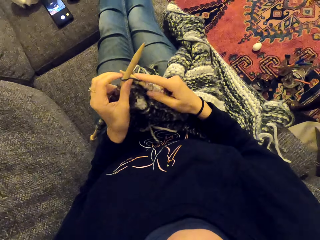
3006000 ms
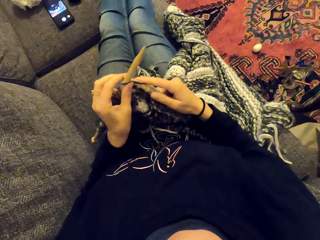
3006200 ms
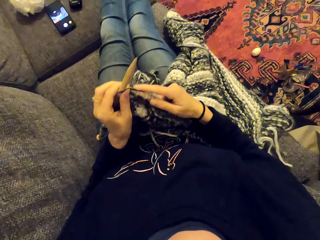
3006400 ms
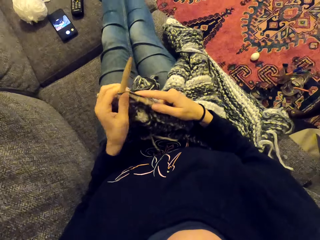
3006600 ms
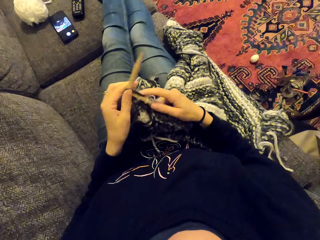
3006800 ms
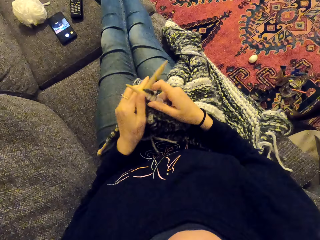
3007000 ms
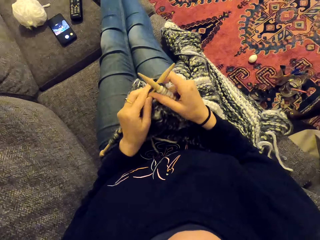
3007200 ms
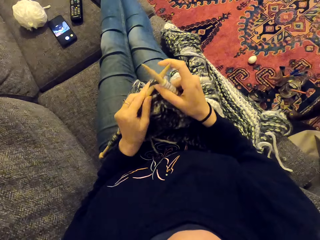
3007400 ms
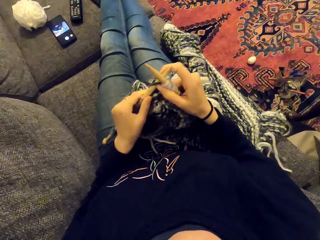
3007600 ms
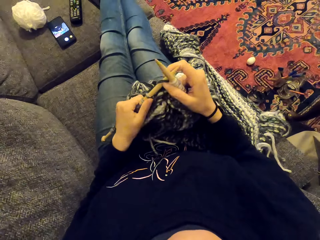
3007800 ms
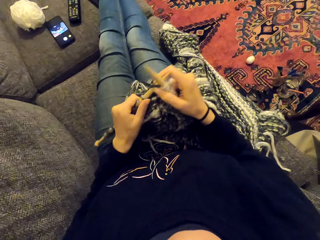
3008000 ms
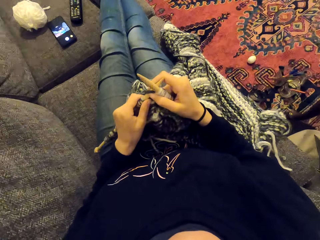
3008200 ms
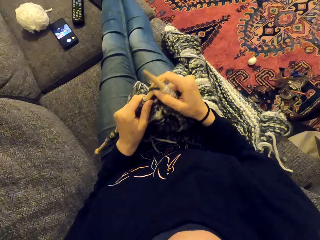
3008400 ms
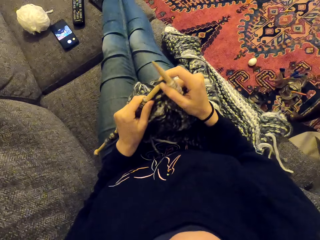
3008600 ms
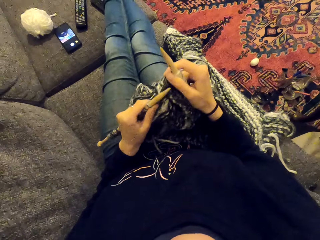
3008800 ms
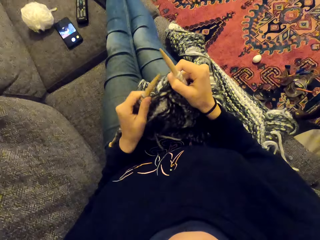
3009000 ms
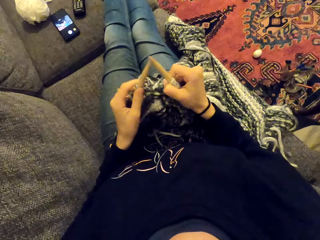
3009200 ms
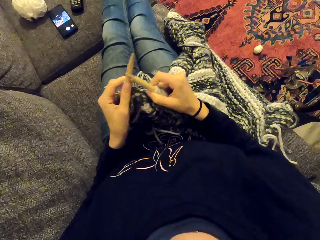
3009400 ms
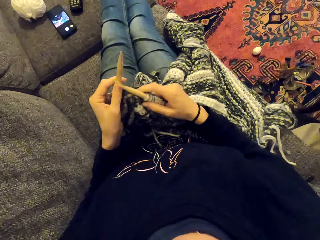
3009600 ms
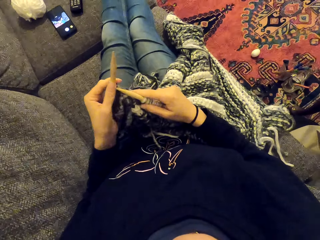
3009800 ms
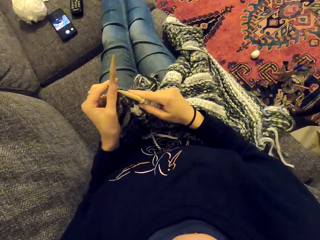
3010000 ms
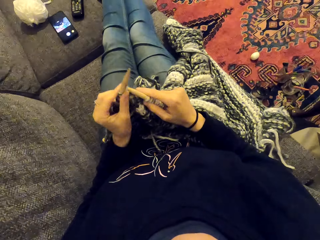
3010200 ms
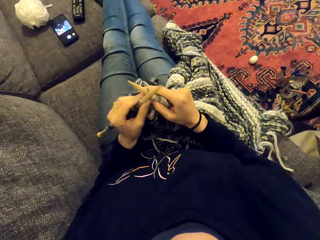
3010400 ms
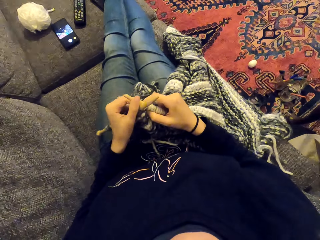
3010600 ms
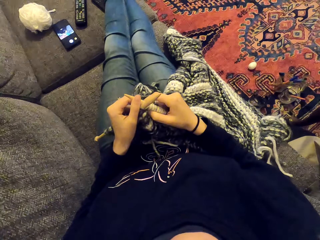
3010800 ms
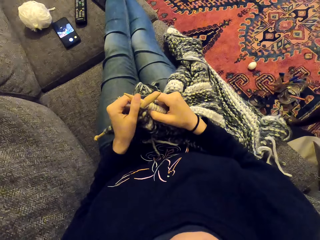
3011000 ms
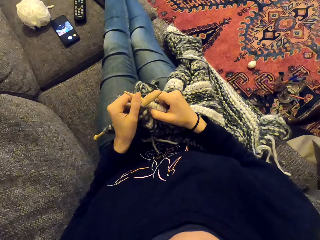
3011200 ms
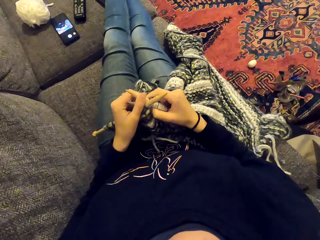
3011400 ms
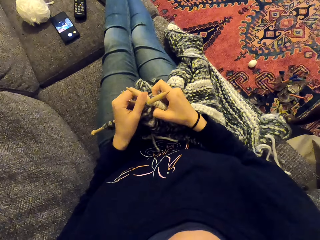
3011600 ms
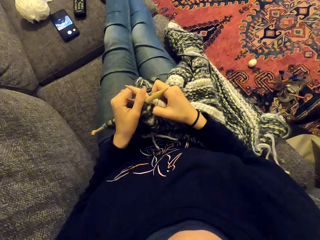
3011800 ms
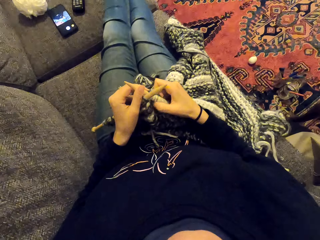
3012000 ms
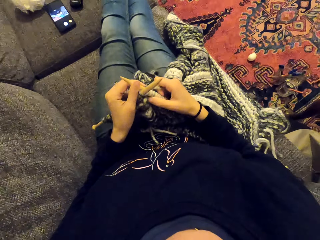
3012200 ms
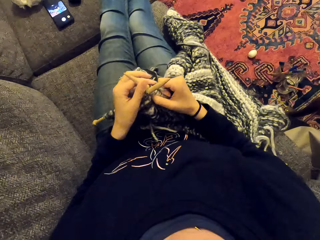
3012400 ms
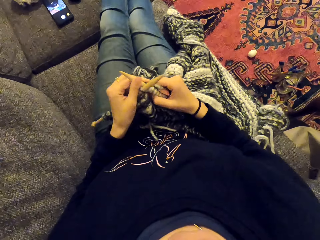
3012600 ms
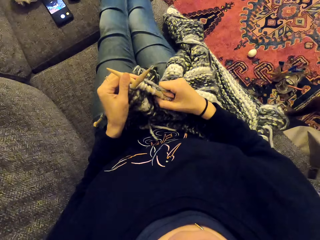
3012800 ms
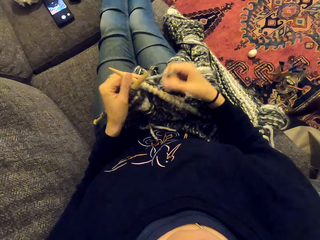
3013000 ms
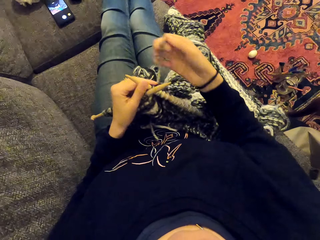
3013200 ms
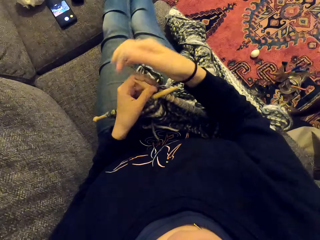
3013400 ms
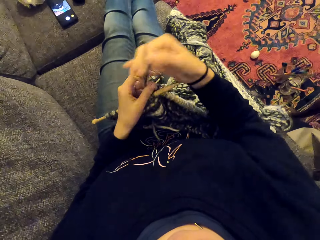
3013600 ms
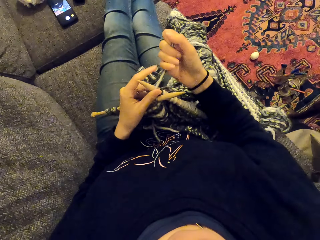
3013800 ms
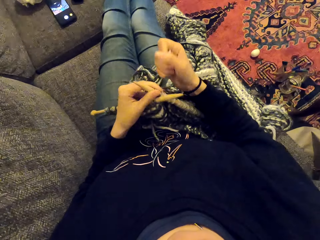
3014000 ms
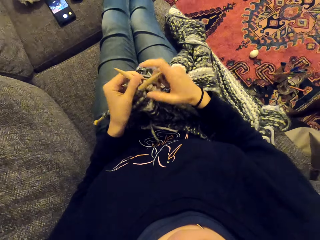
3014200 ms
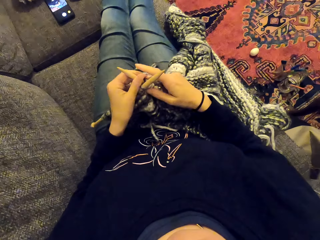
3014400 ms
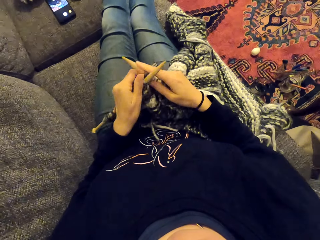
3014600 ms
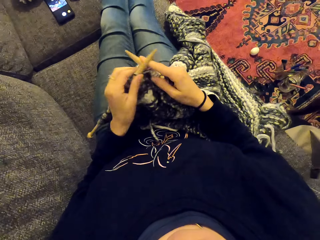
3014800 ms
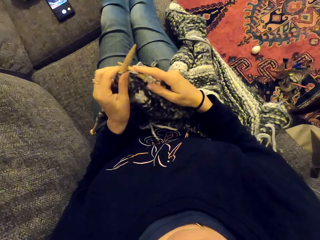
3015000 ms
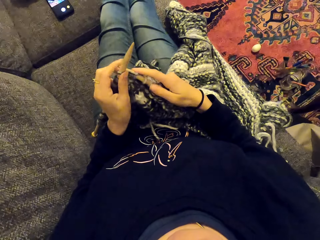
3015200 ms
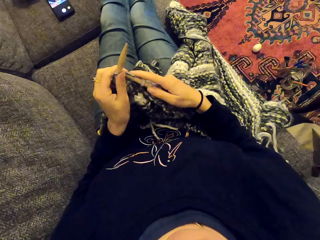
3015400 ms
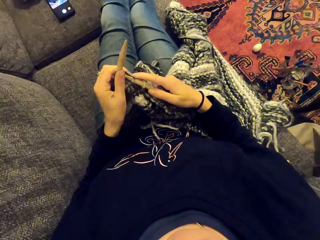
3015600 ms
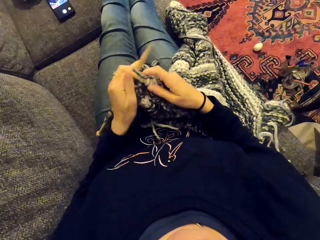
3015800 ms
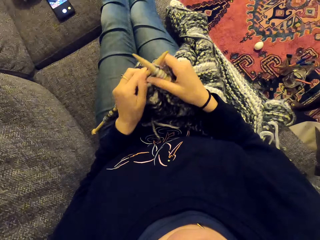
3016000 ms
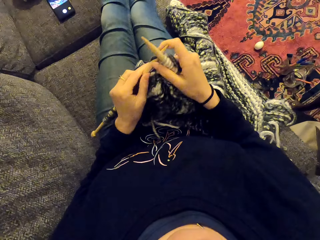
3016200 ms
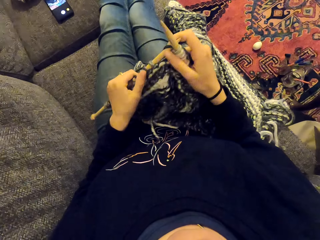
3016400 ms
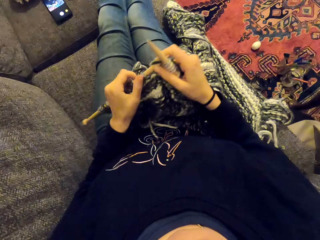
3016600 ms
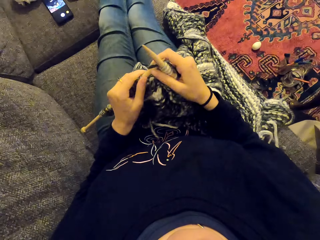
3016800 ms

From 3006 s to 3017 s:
The camera wearer sews the piece of cloth. They knit the fabric.

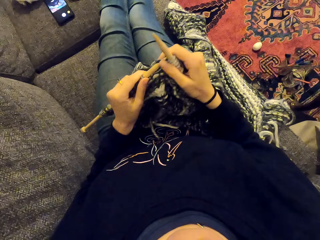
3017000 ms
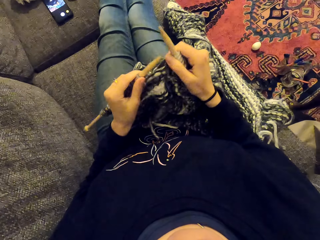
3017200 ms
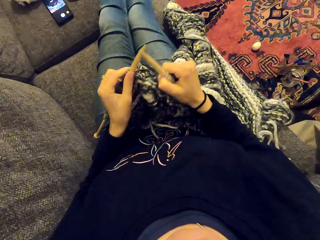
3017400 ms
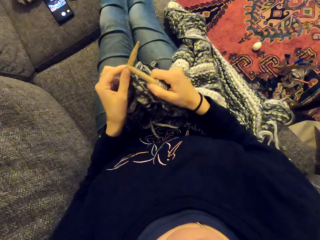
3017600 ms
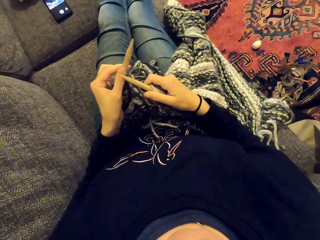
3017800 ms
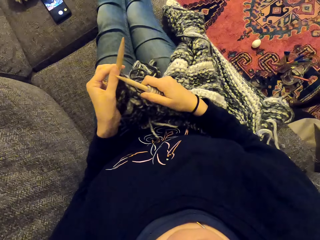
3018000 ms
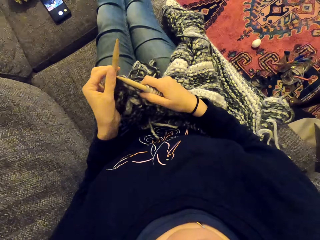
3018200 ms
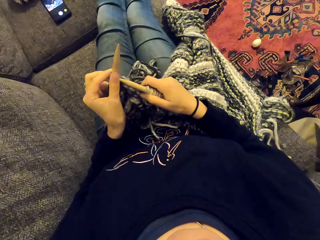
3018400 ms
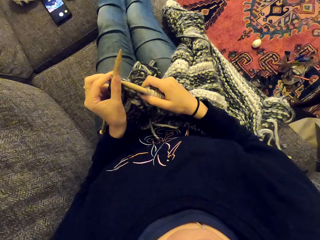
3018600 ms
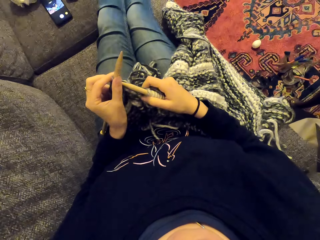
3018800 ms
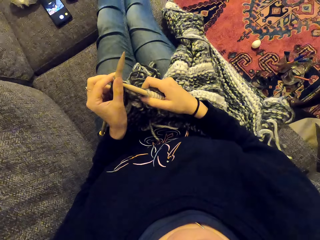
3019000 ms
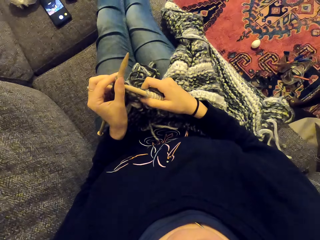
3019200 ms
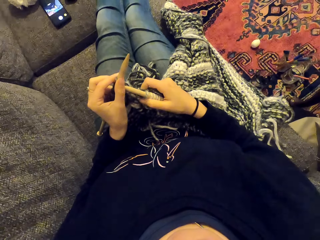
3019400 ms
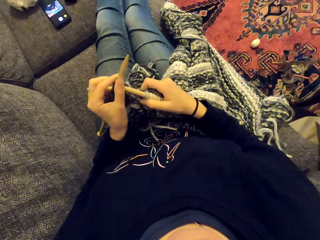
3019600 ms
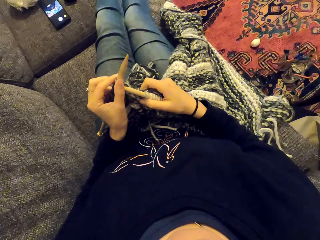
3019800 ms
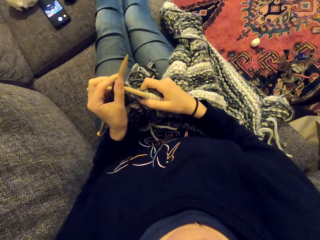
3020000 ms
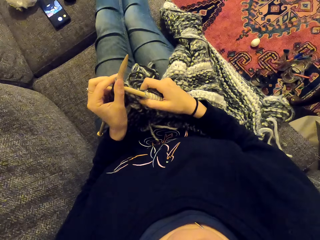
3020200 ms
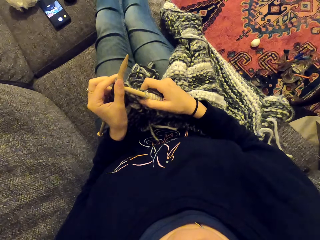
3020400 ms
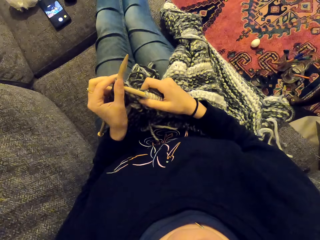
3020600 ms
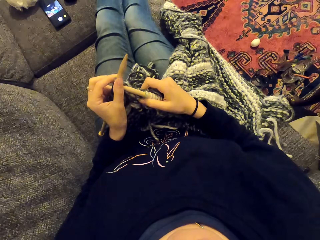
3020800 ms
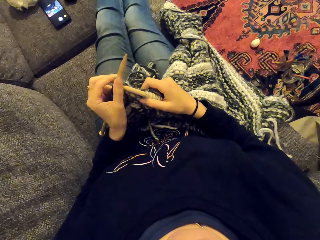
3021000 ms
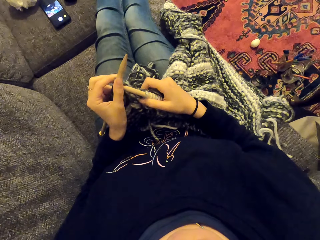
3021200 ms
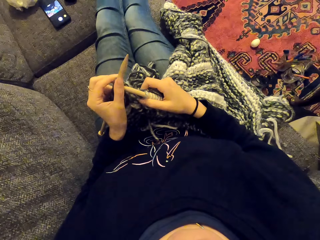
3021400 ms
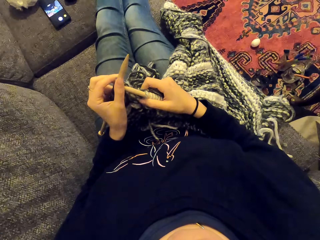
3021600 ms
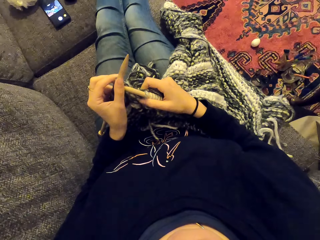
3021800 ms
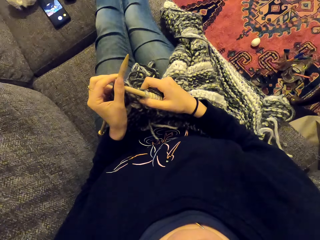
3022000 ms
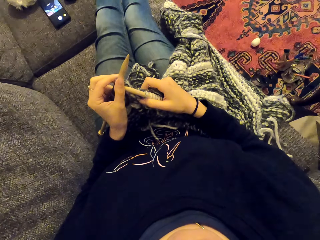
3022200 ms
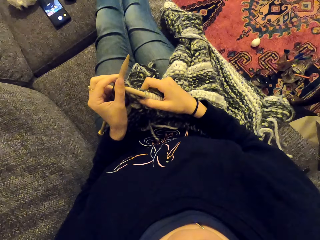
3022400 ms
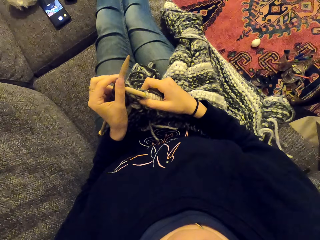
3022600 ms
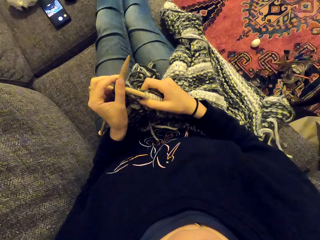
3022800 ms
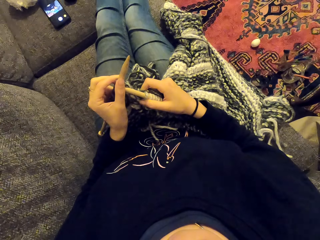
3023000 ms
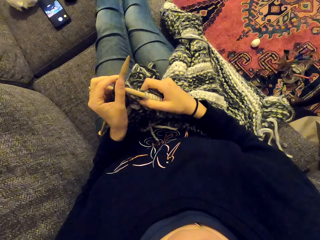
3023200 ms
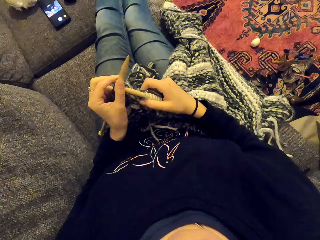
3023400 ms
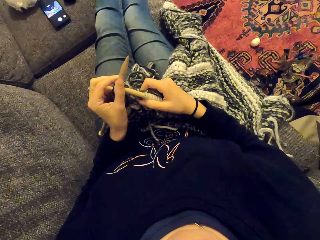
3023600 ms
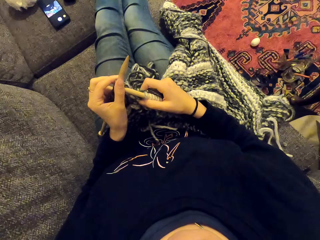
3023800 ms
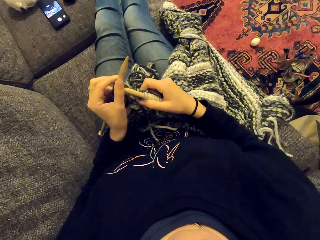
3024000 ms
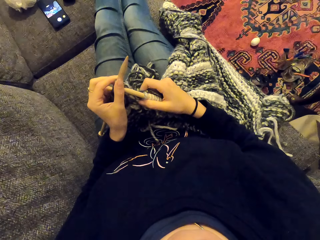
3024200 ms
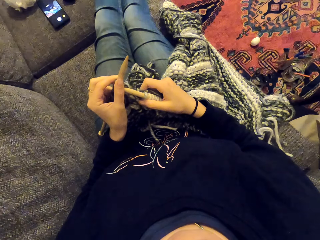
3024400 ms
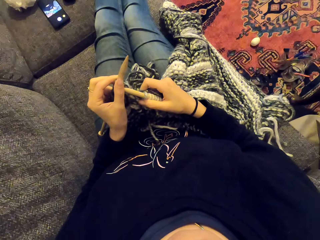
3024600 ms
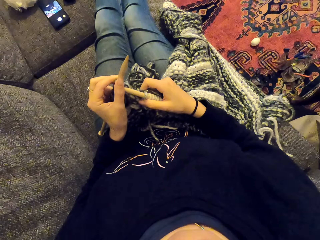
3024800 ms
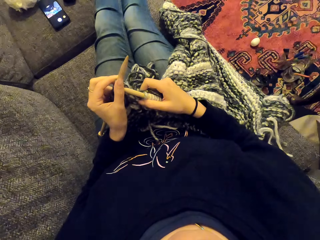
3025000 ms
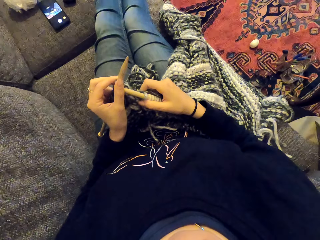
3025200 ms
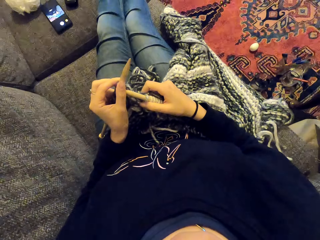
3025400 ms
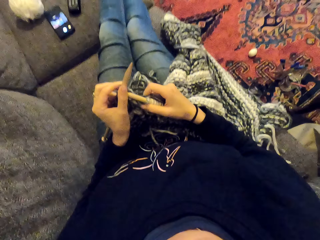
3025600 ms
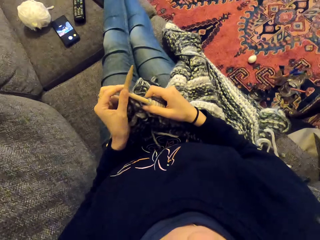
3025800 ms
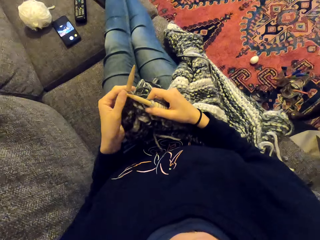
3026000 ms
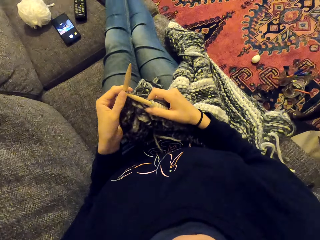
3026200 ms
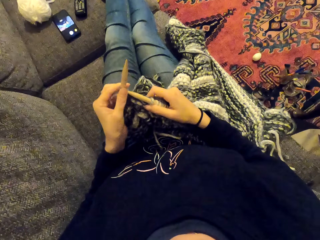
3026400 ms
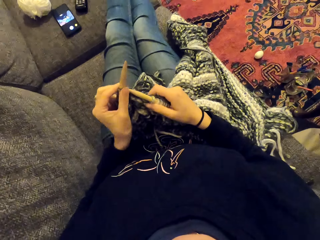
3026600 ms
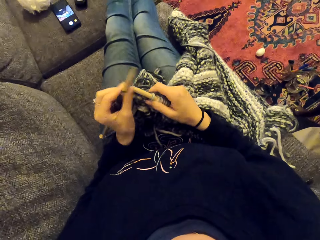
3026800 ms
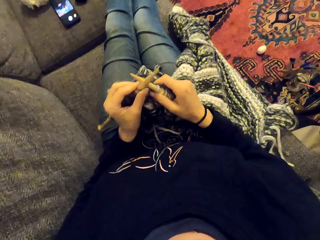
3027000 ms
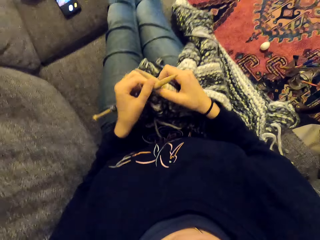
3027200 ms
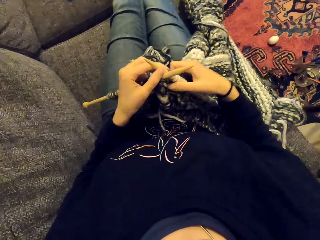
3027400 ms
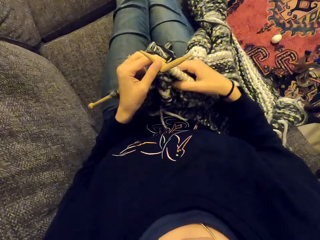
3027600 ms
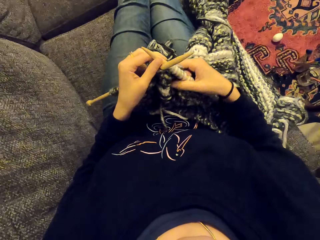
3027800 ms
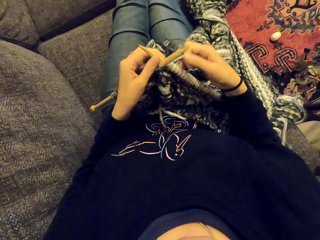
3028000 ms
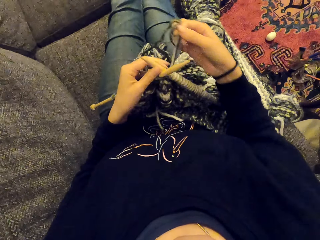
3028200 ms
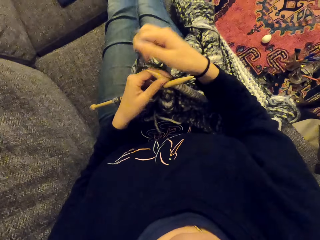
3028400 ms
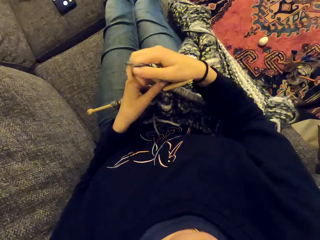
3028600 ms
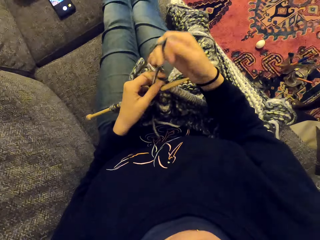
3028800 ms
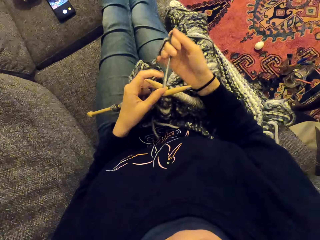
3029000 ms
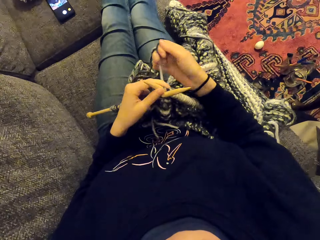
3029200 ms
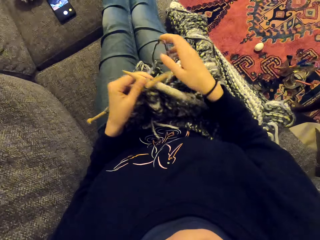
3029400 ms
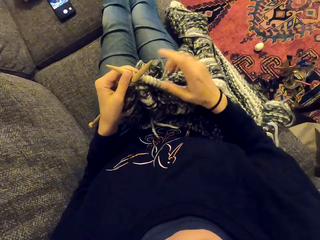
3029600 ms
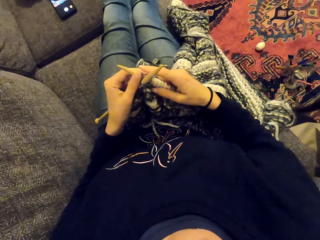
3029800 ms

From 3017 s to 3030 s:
The camera wearer stares at something. They listen to the radio. They laugh. They hold the fabric. They sew the piece of cloth. They knit the fabric.
